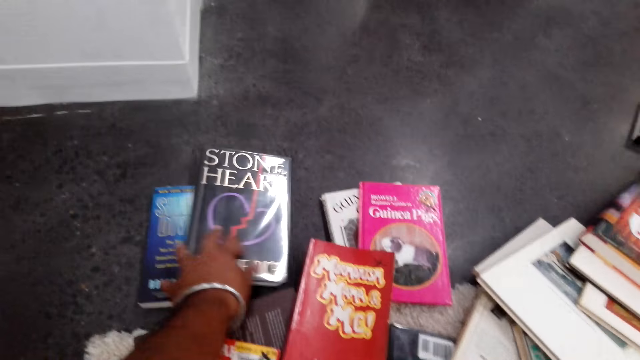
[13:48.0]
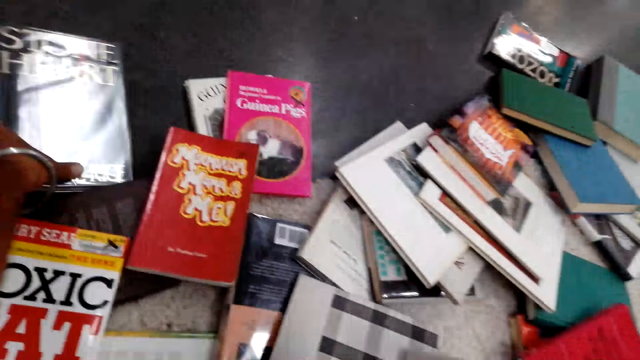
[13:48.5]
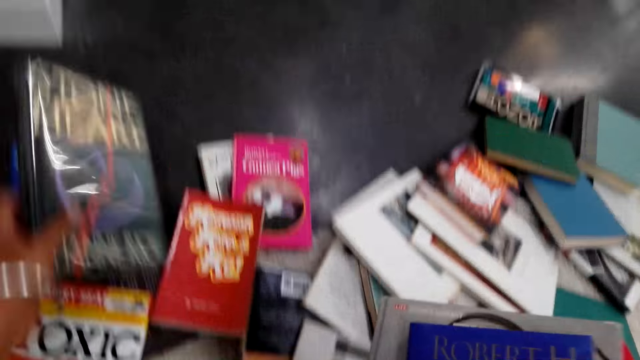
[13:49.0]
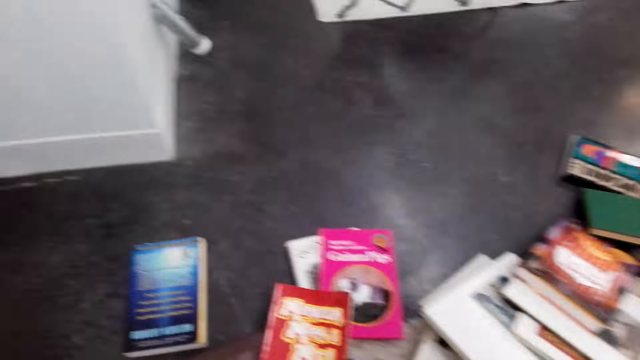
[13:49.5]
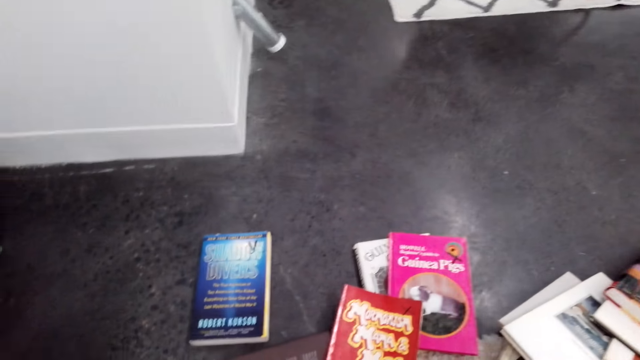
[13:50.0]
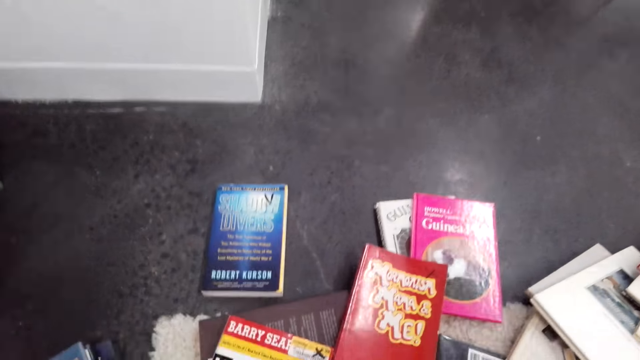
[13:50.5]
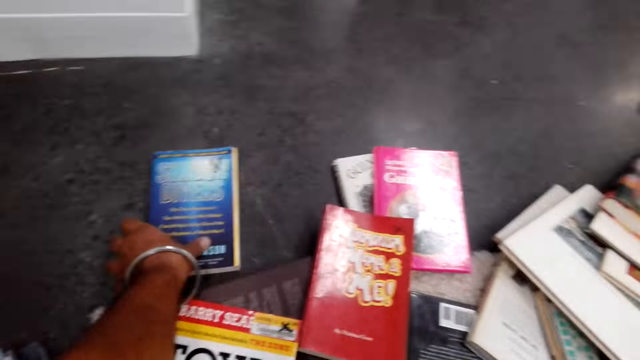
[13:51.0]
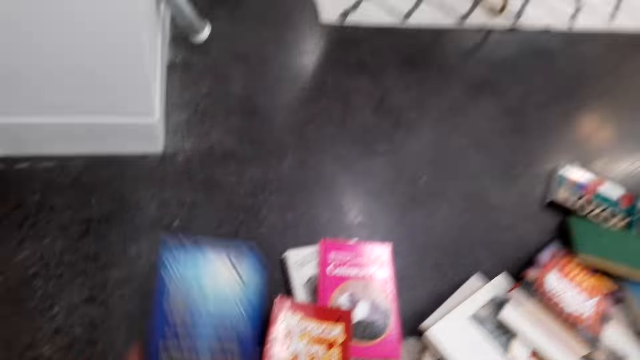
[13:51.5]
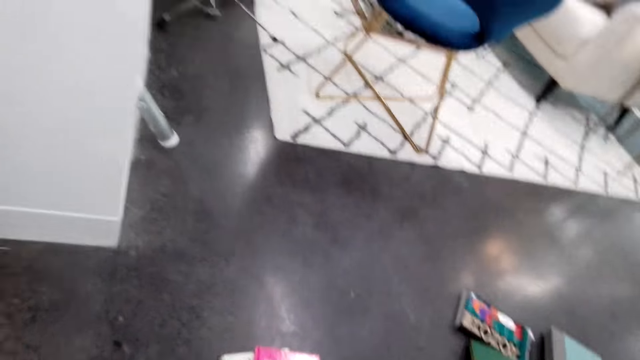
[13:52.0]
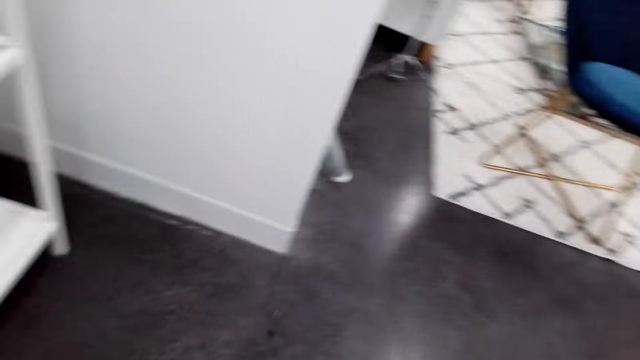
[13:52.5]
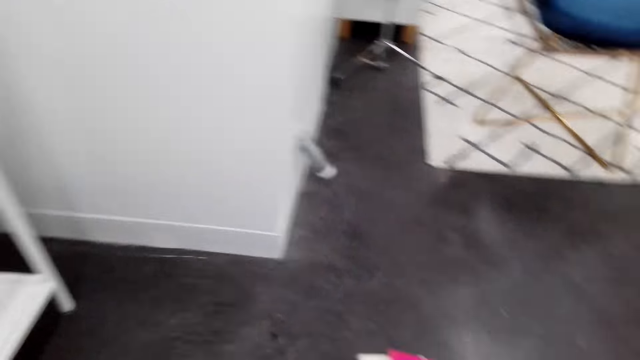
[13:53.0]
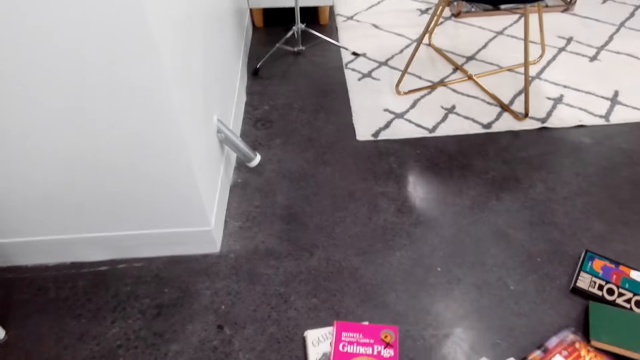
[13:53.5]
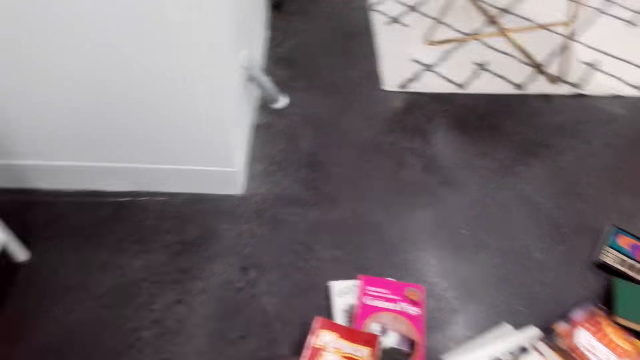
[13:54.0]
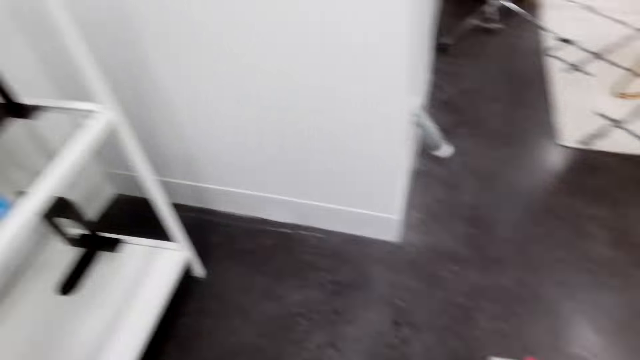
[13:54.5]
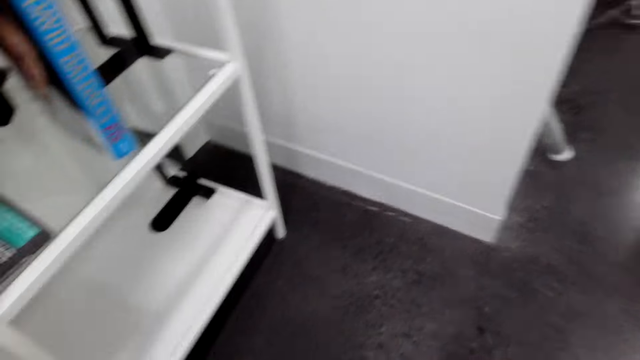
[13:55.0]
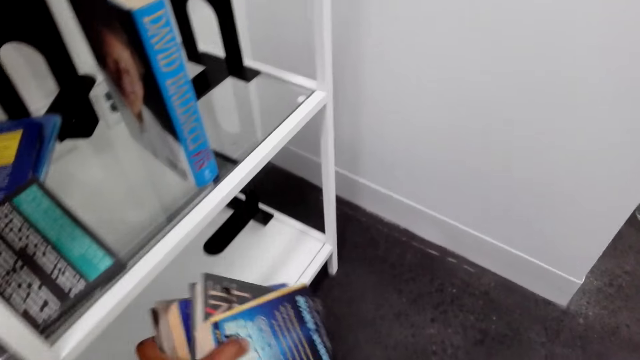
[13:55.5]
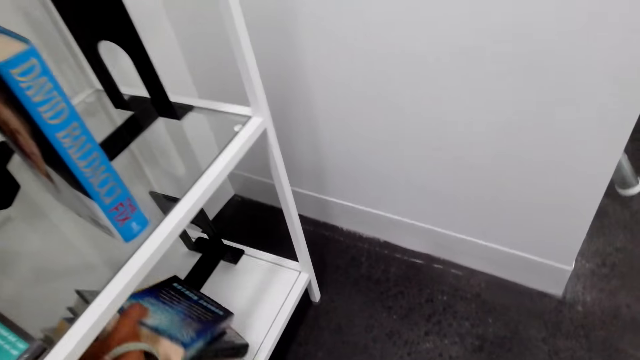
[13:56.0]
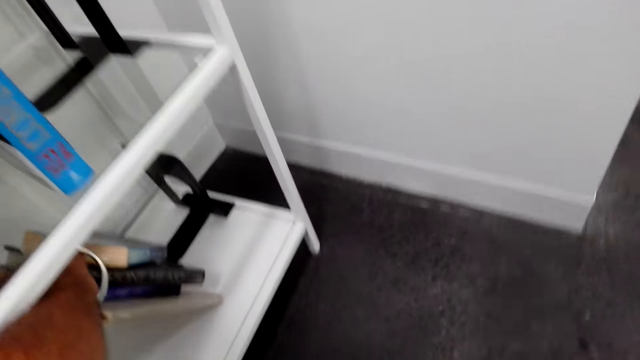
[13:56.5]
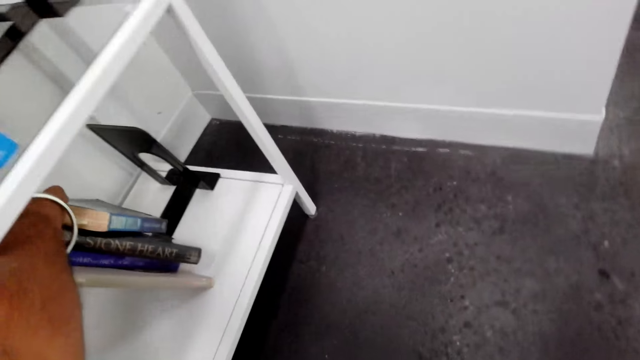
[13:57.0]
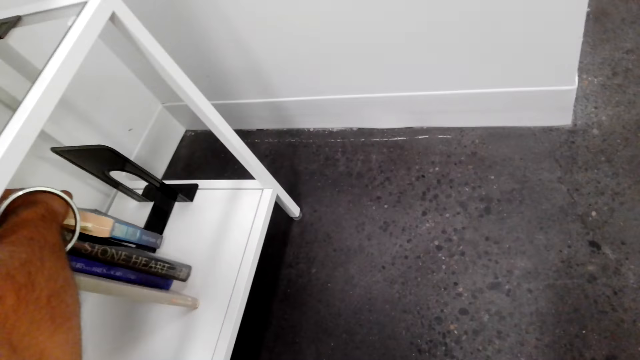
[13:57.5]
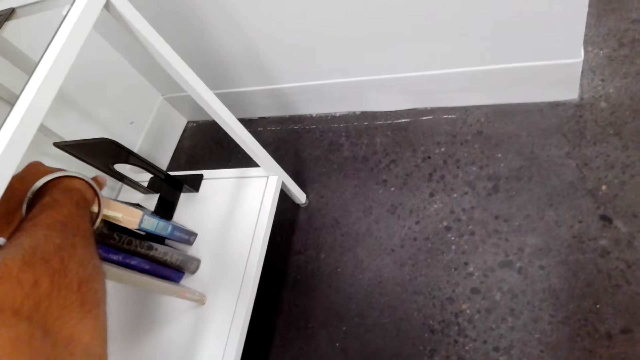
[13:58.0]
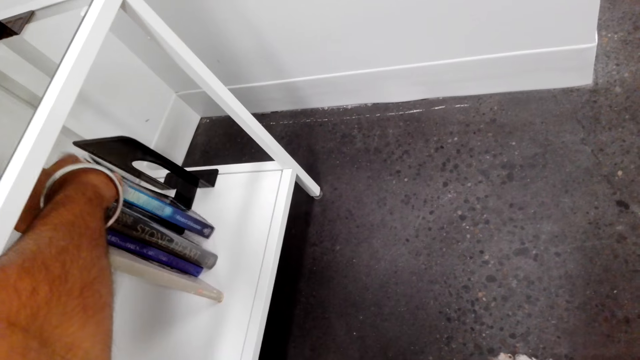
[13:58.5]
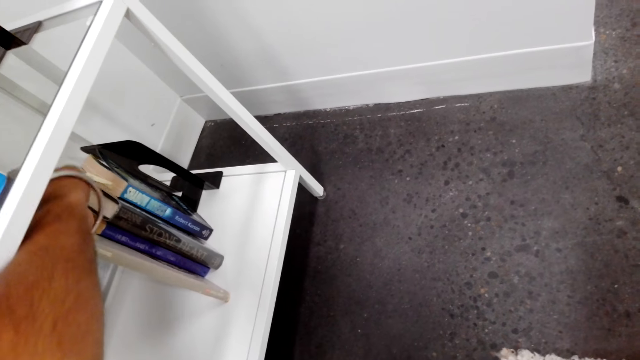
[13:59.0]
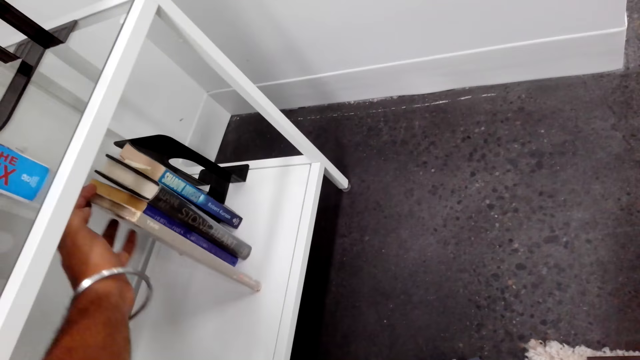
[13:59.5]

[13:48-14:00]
The camera wearer picks a book. They put the book away. They pick a book. They put the book away. They put the books on the book shelf.

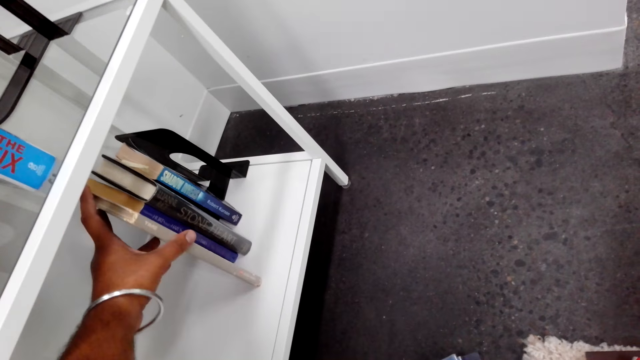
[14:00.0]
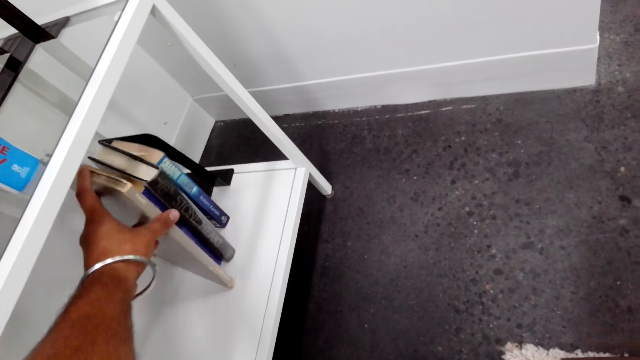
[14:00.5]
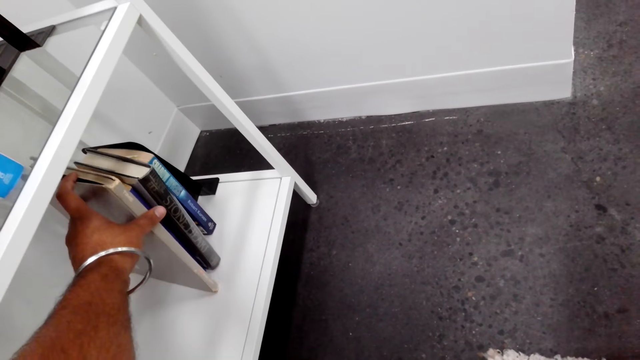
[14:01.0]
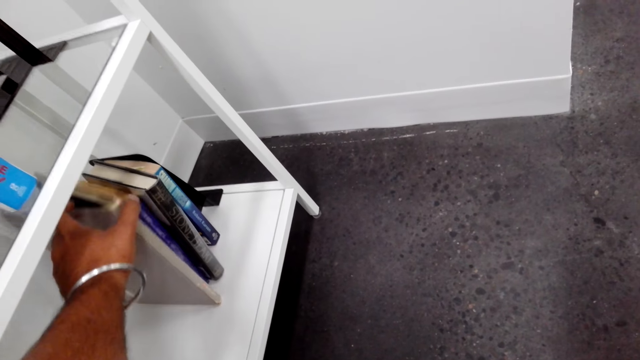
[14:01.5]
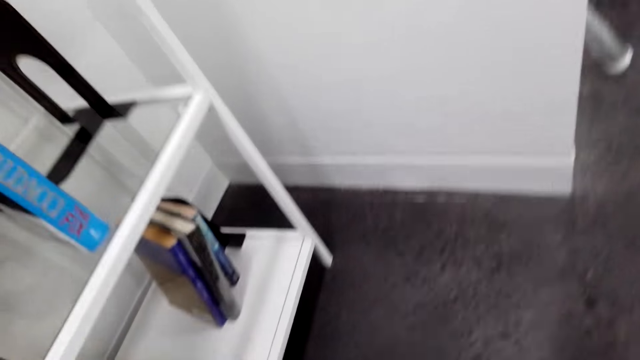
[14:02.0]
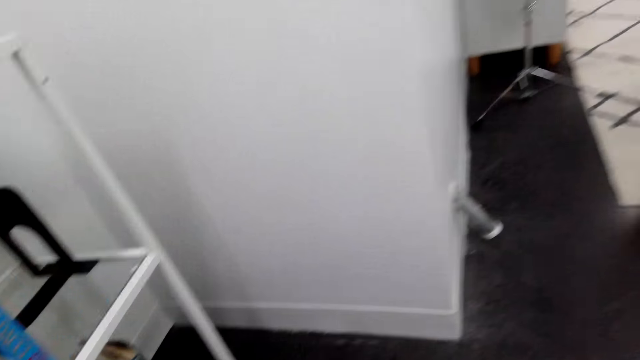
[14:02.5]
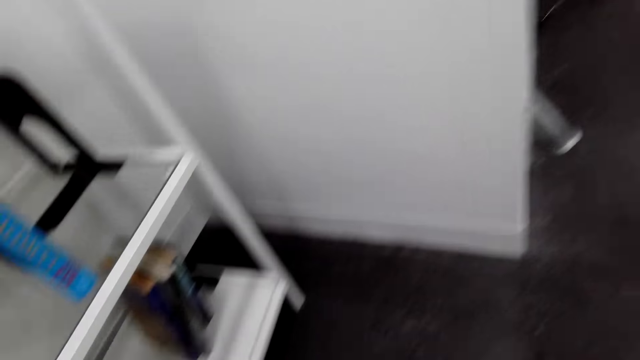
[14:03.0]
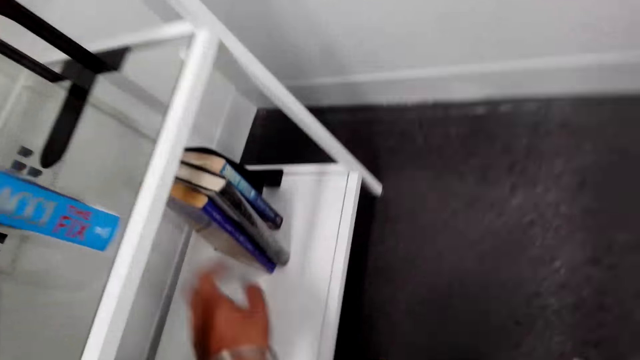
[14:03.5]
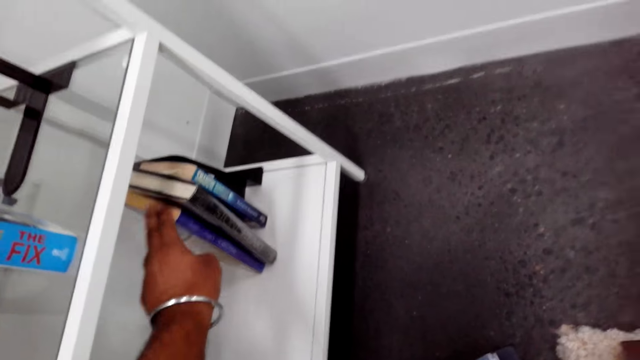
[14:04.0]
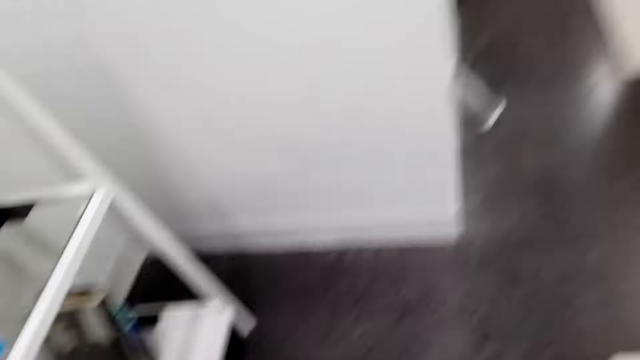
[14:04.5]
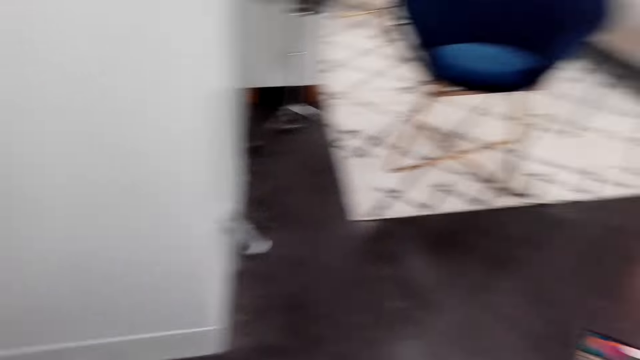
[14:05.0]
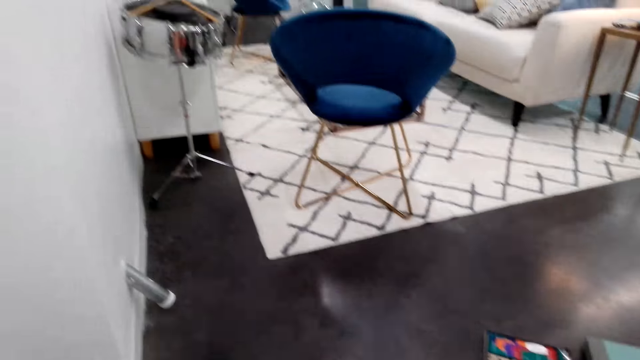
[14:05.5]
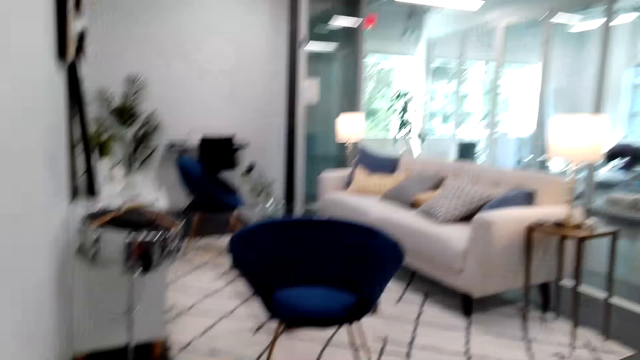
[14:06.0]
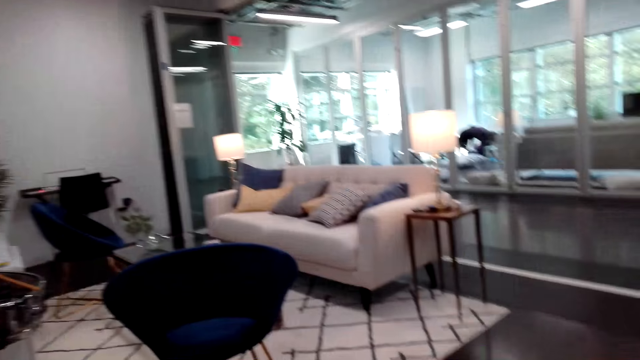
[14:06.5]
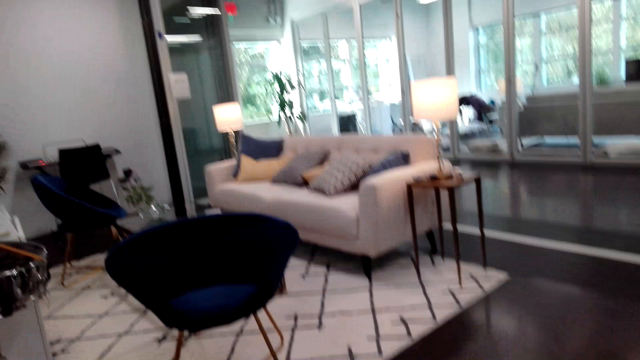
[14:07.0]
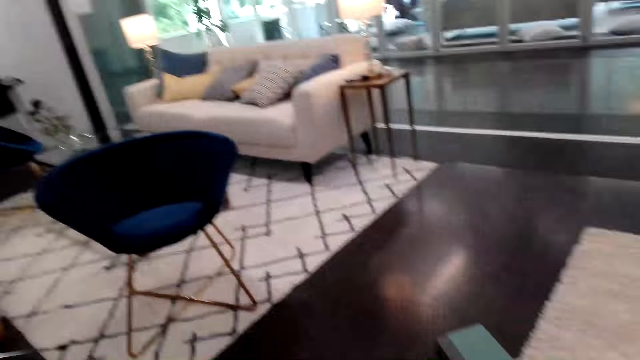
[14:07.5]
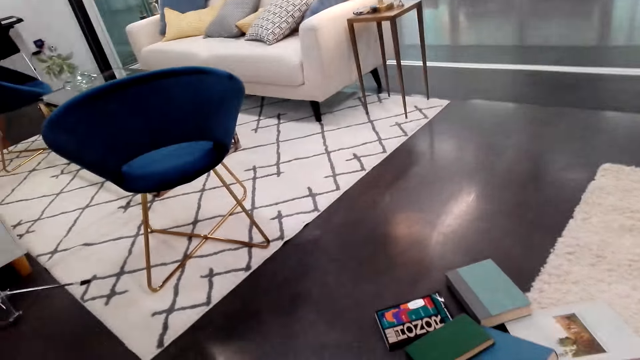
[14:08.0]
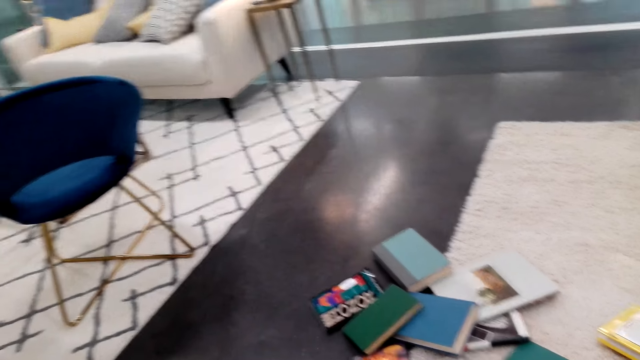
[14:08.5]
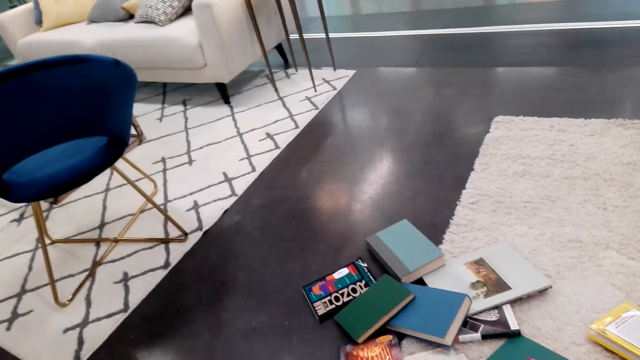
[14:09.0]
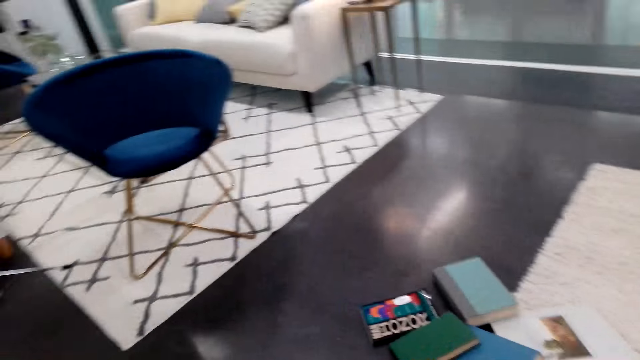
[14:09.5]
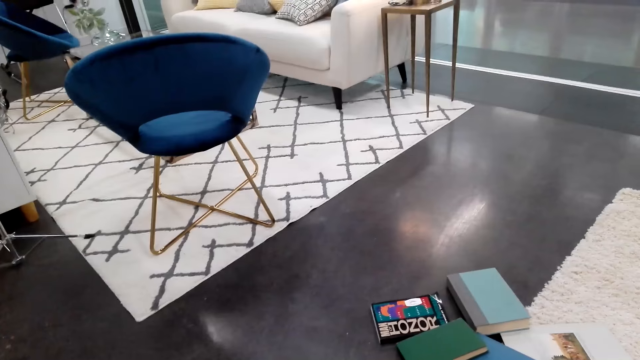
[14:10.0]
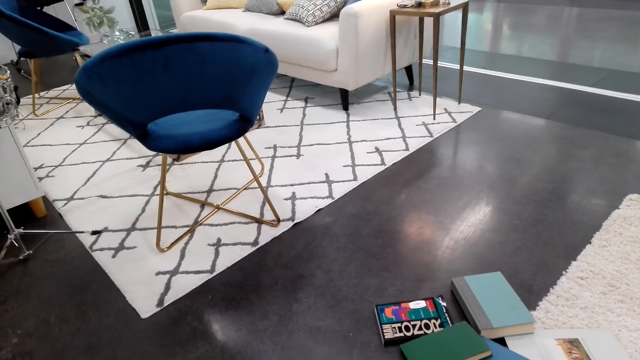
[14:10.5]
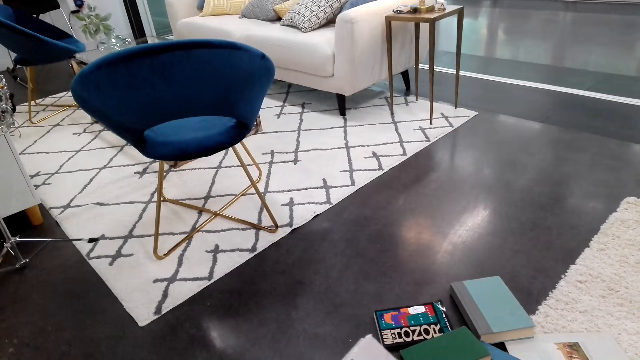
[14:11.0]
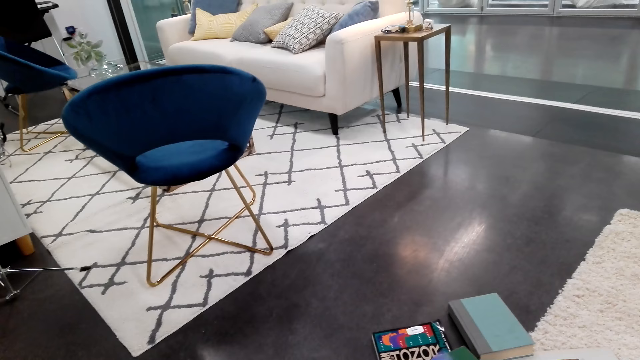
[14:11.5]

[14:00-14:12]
The camera wearer picks a book from the book shelf.
